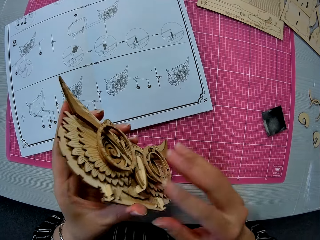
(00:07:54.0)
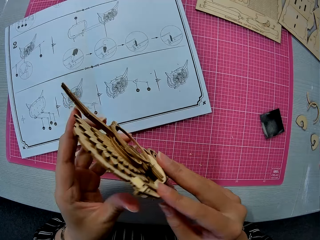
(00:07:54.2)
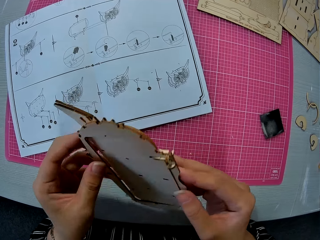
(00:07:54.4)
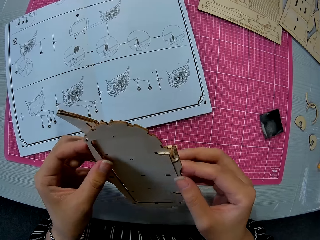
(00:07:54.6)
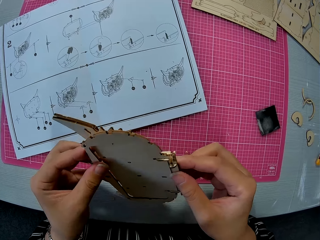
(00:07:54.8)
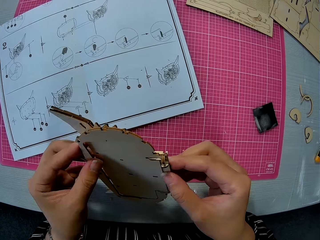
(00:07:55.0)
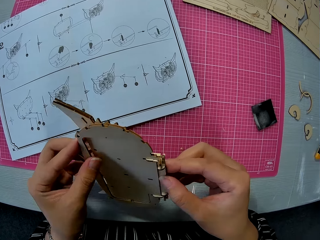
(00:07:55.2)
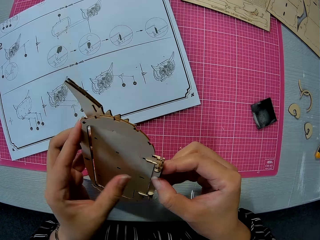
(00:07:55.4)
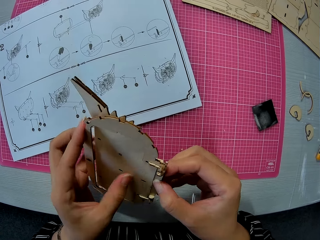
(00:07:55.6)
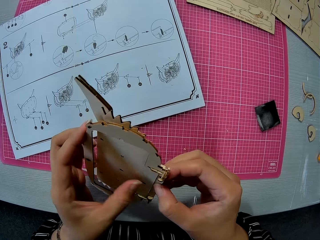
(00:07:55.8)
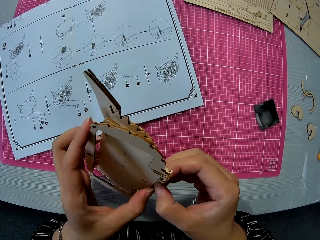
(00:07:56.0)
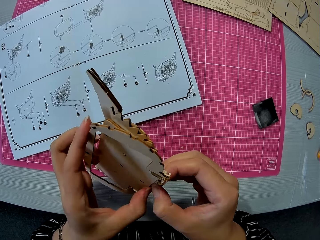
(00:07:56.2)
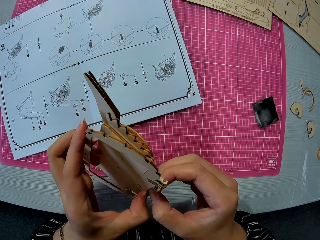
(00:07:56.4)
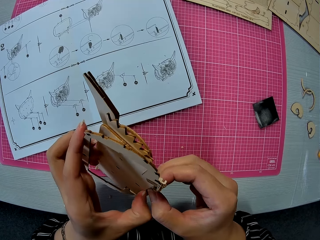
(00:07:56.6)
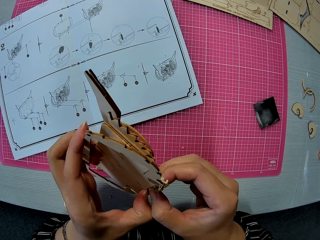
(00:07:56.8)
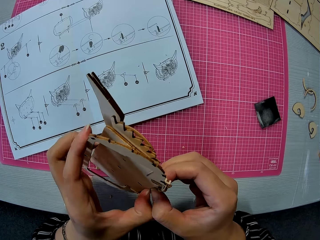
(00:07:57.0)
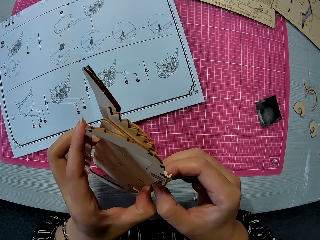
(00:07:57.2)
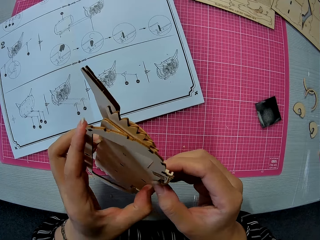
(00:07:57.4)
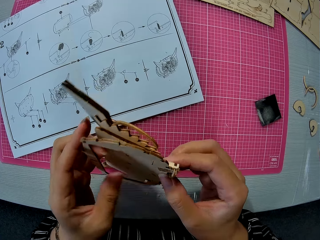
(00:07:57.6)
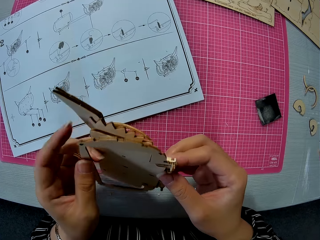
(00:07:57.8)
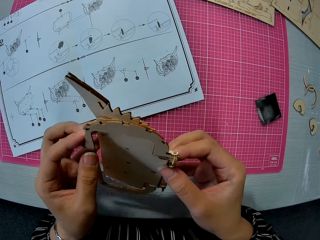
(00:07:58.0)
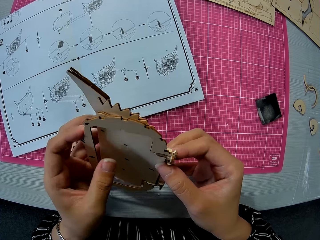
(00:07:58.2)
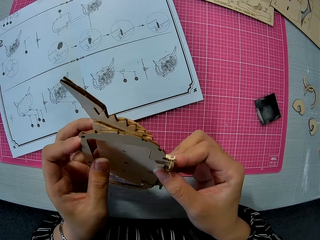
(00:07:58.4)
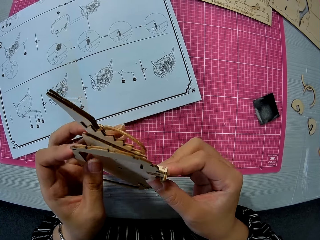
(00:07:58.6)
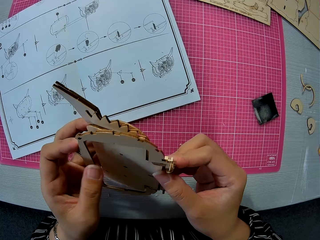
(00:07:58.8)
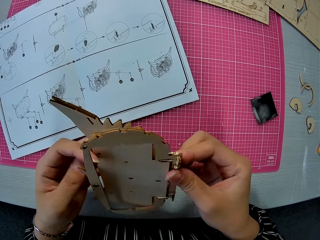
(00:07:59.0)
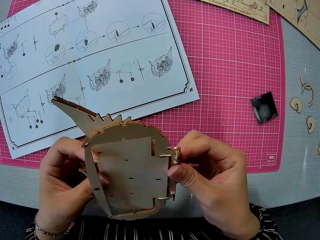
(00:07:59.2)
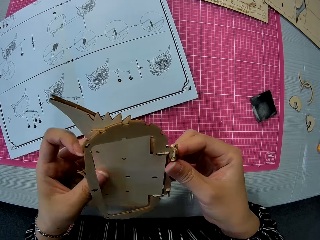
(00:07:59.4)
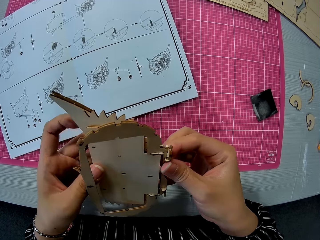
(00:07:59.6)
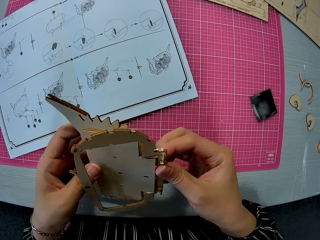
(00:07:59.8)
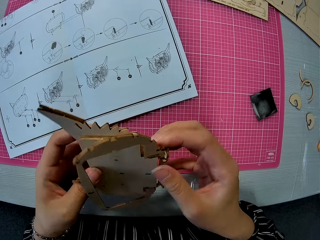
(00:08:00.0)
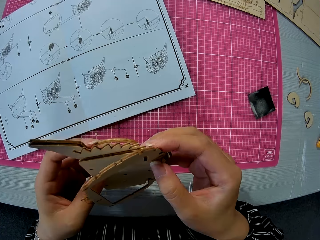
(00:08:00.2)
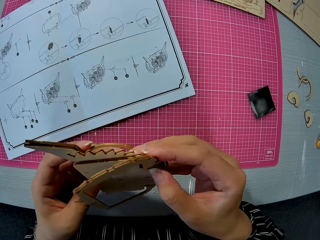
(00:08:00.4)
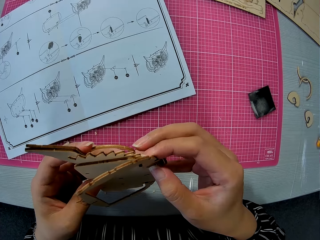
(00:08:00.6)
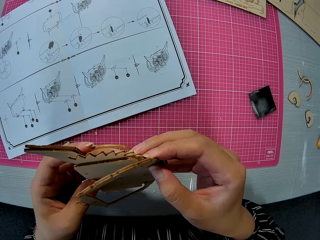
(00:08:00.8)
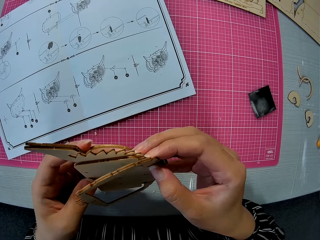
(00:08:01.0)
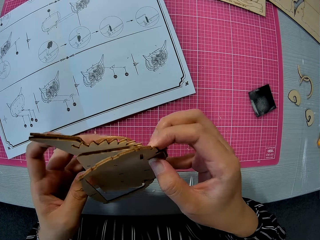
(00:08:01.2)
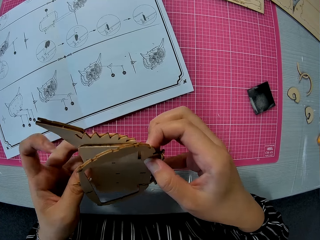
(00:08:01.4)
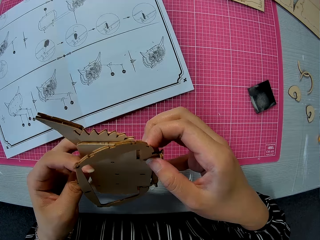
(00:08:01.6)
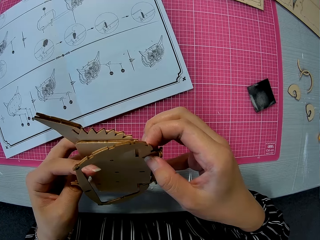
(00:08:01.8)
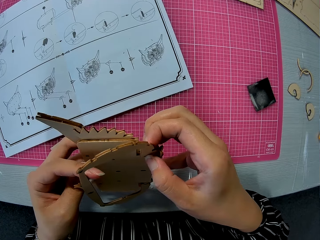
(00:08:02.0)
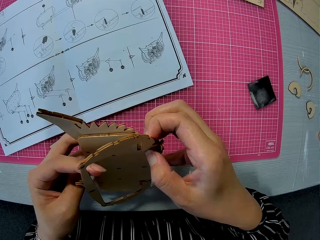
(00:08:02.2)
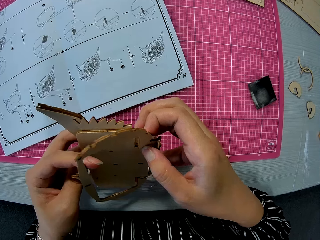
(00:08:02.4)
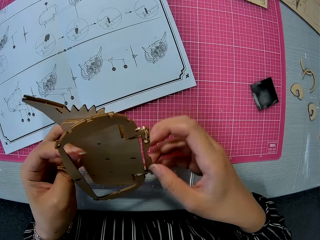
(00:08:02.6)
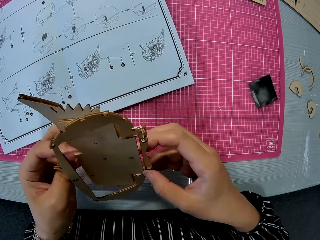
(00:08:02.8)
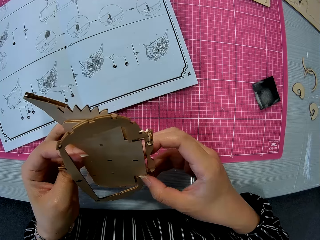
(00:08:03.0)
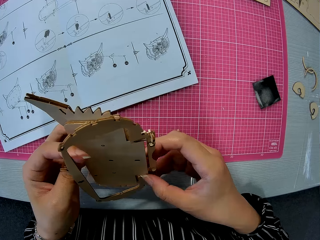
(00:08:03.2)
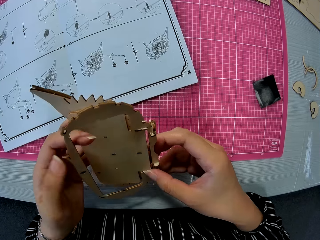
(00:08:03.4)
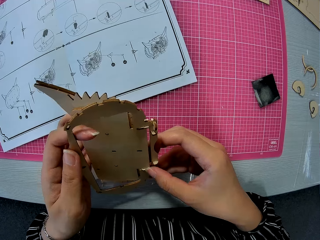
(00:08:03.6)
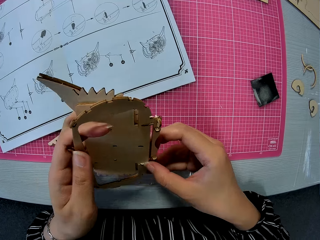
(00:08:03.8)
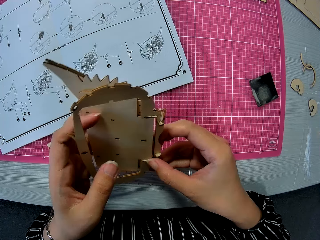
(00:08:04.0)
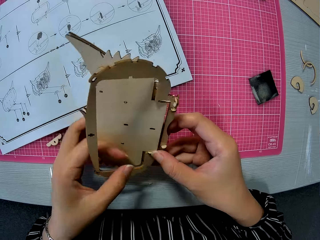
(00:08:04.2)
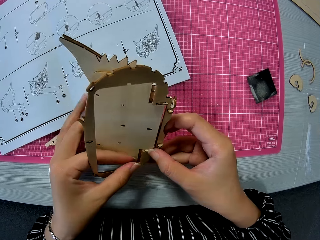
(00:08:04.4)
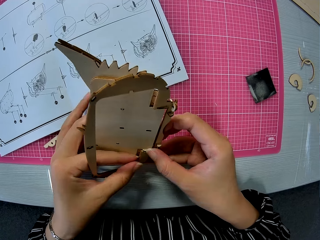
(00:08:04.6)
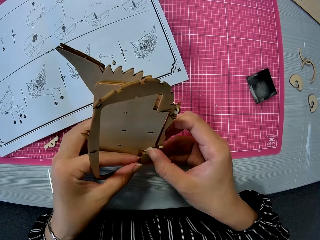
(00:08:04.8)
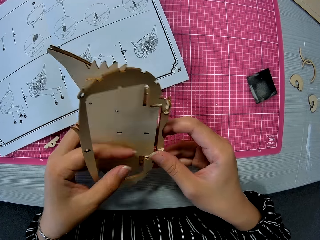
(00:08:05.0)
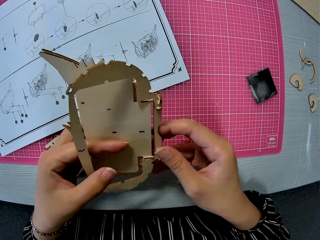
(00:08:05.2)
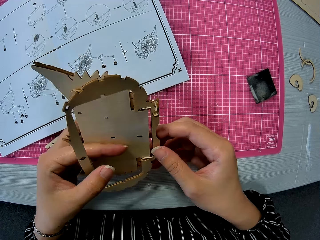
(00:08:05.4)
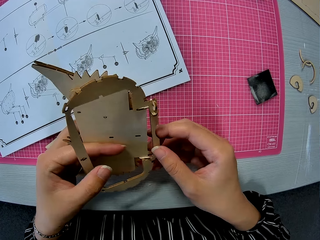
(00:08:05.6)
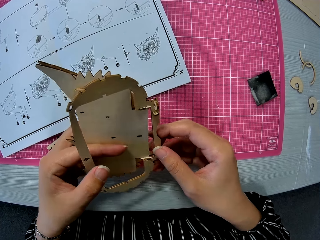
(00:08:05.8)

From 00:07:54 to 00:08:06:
The camera wearer turns the owl storage box. They detach a wooden piece from the assembled wooden piece. They remove the part of the owl storage box.

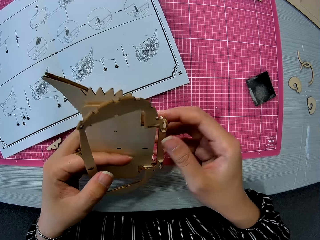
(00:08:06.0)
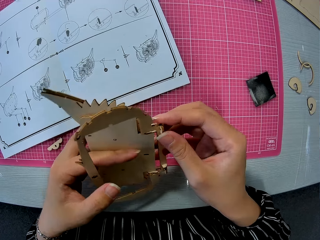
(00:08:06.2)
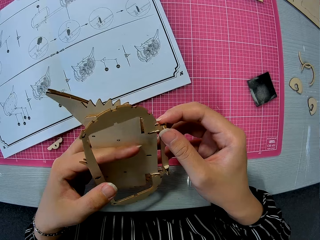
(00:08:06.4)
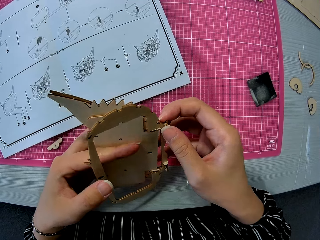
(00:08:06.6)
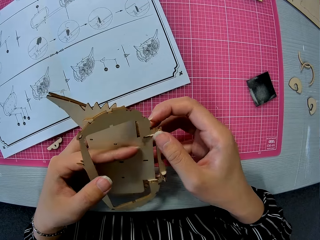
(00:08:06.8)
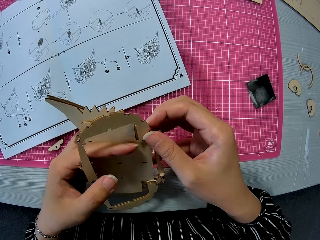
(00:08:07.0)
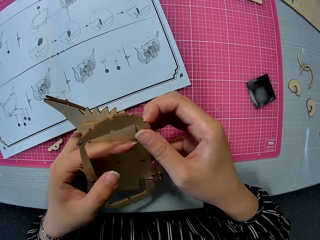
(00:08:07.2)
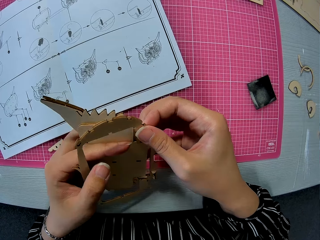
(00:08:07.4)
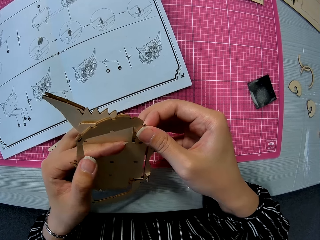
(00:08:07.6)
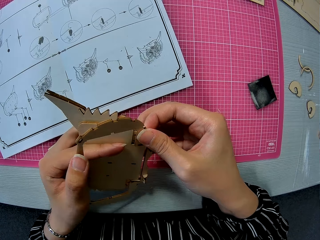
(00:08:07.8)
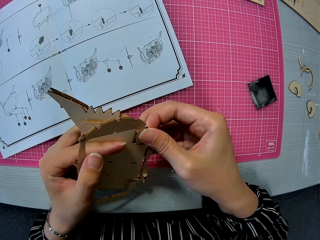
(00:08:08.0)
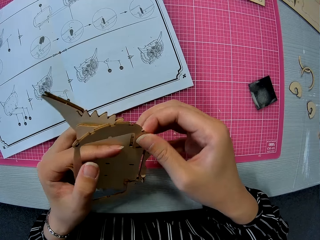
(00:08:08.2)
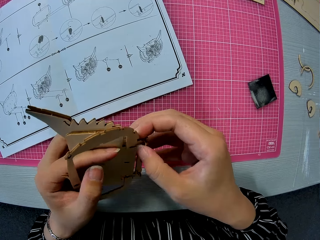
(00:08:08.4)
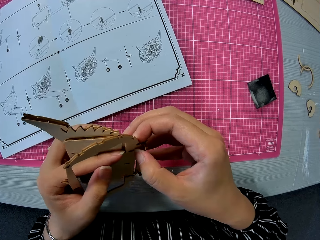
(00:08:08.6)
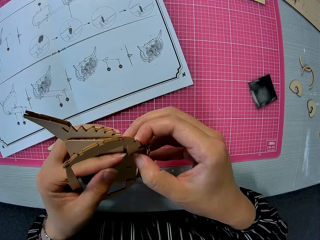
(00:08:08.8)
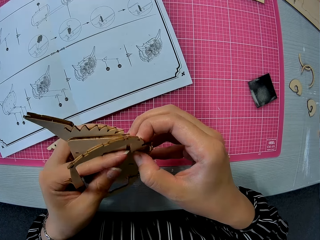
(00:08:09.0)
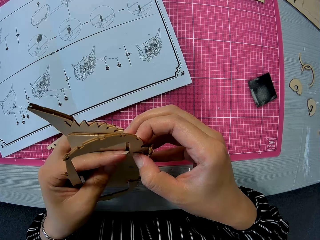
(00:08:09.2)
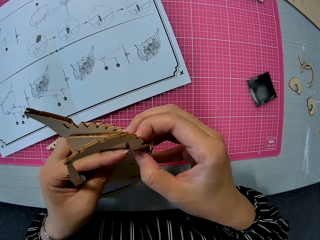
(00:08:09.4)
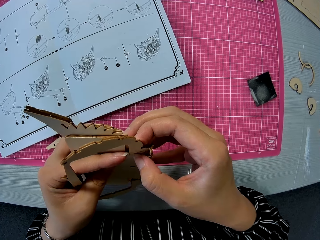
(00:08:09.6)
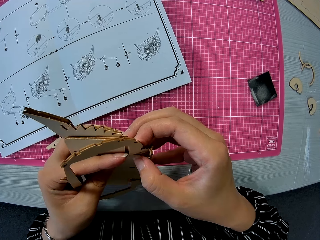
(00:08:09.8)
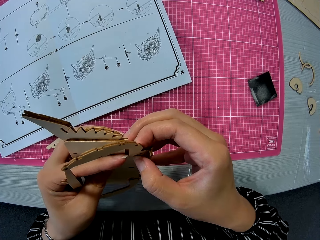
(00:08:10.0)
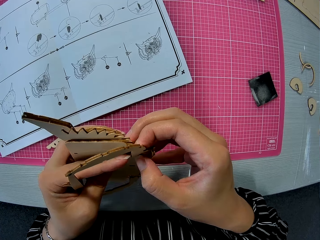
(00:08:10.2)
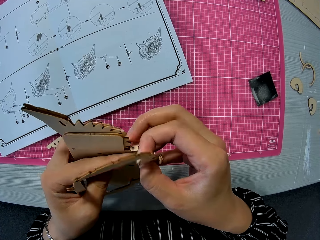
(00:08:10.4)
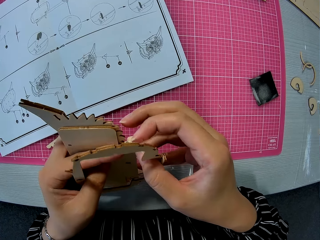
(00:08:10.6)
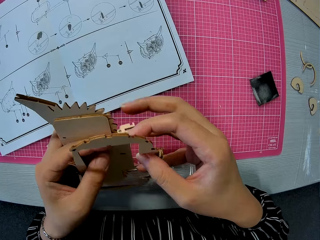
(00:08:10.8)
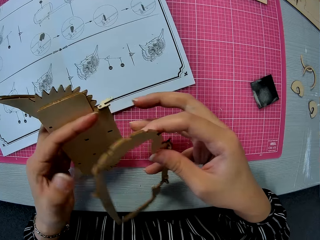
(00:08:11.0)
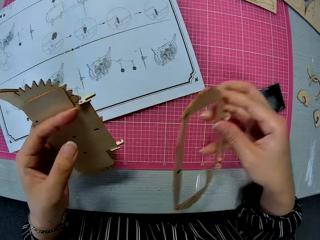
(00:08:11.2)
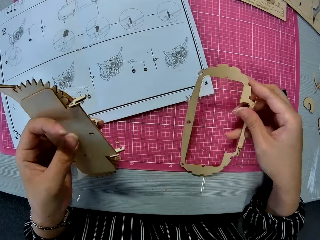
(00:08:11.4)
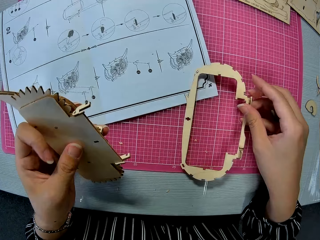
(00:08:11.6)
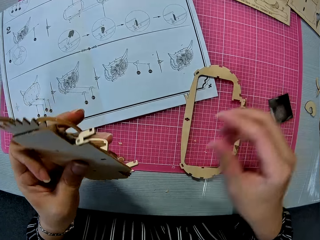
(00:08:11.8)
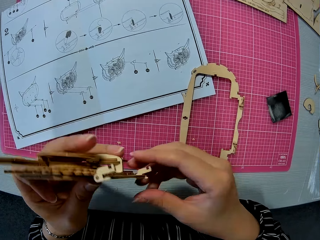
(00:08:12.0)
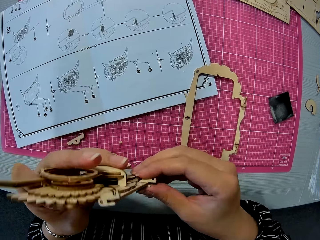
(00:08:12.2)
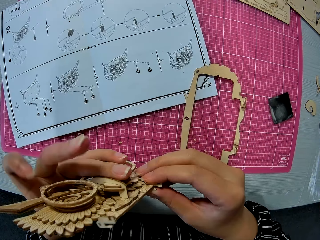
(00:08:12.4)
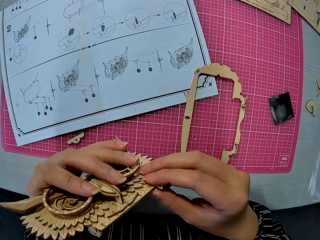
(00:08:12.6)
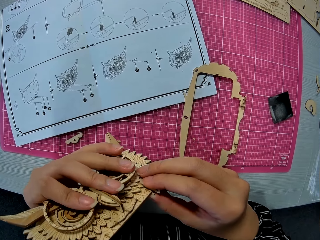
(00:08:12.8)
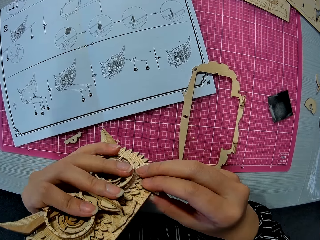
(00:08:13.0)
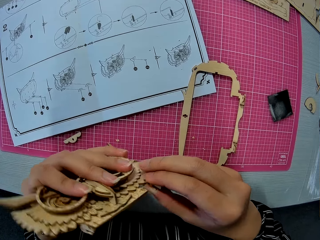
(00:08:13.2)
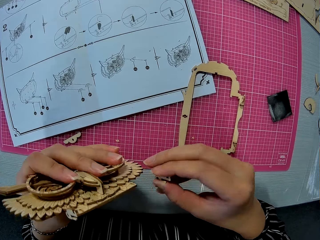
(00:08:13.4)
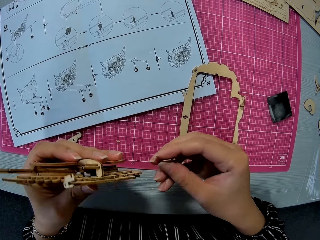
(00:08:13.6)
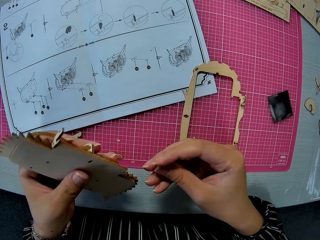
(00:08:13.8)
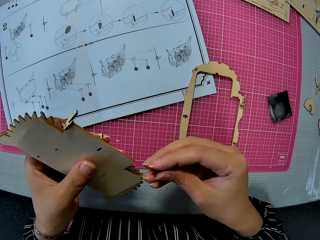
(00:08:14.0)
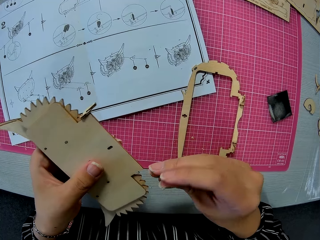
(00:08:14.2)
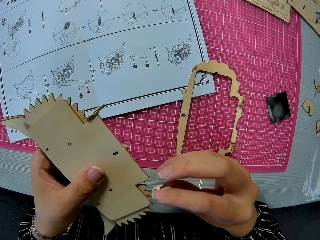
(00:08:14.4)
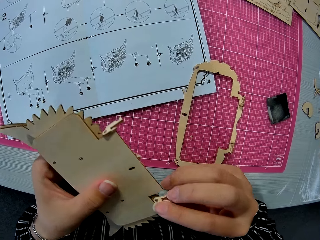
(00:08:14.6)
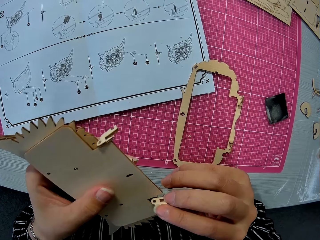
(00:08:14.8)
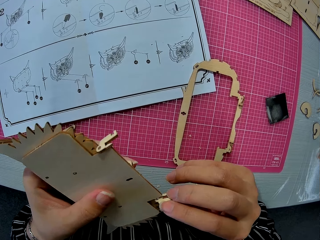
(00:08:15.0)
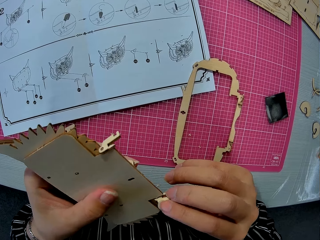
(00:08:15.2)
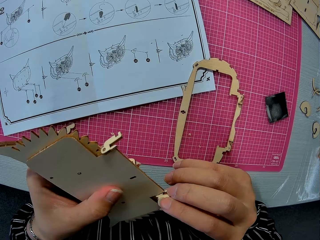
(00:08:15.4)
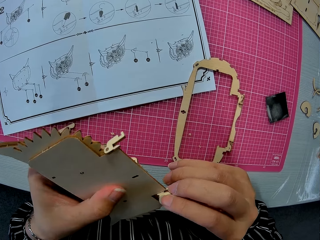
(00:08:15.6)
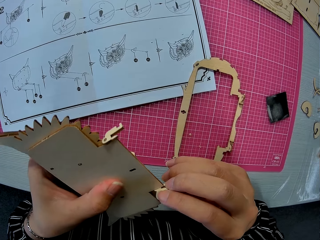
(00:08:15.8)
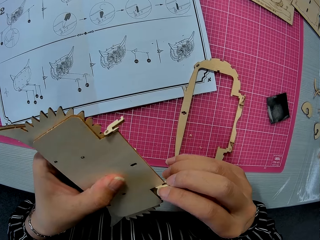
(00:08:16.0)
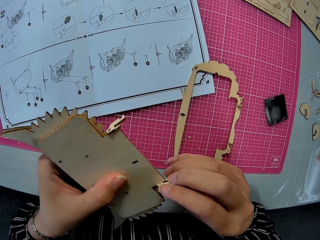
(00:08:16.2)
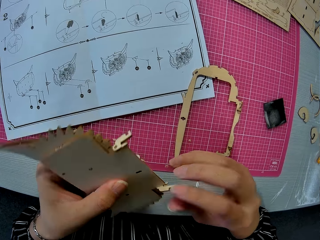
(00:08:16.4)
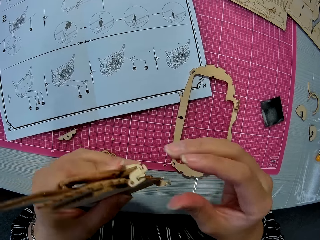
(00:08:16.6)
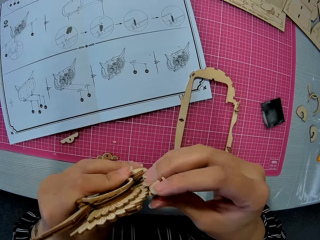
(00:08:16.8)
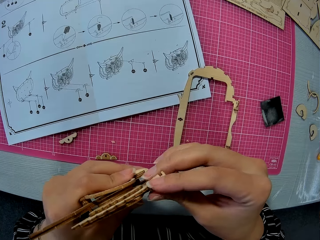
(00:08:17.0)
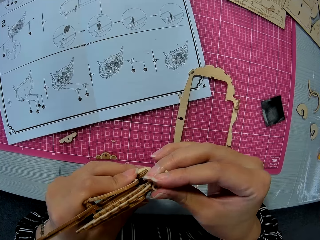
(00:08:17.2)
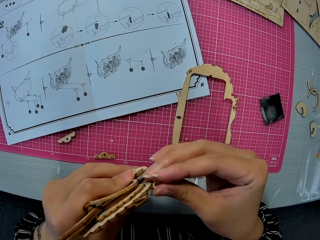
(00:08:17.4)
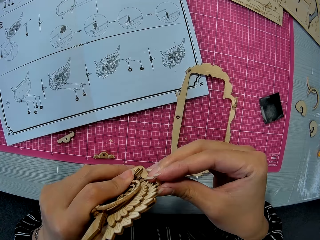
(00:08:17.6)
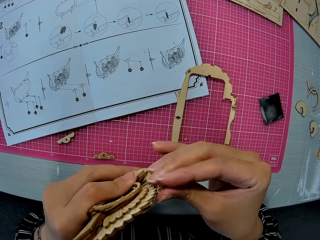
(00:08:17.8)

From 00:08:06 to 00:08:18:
The camera wearer drops the wooden piece on the cutting mat. They remove a small piece from the assembled wooden puzzle piece. They hold the owl storage box. They insert the small piece in the assembled wooden puzzle piece. They turn the owl storage box.
